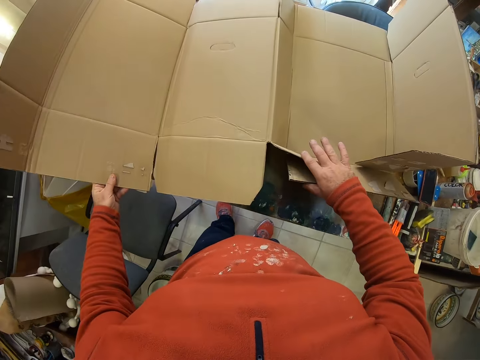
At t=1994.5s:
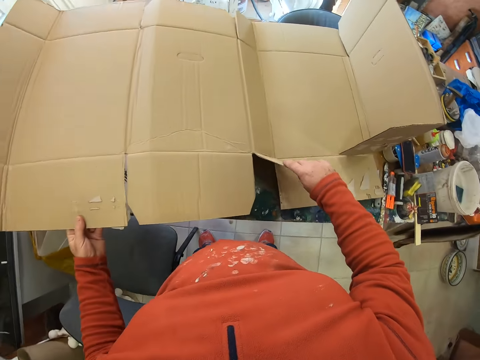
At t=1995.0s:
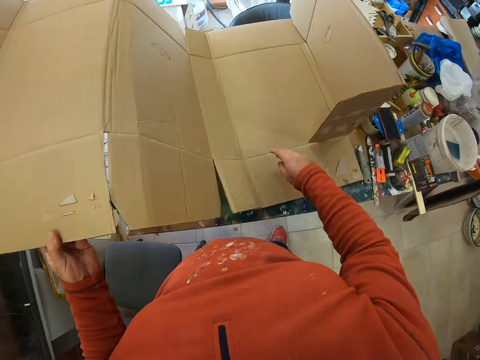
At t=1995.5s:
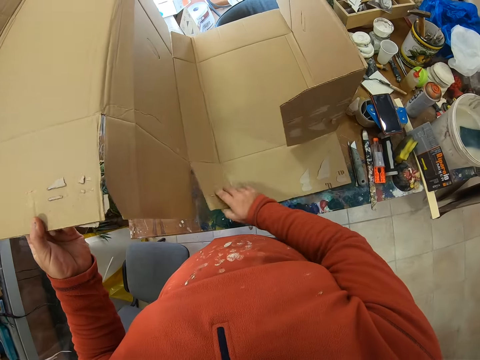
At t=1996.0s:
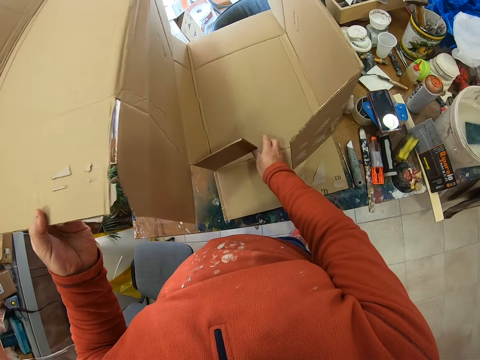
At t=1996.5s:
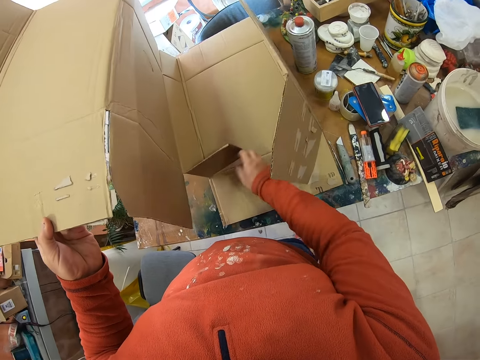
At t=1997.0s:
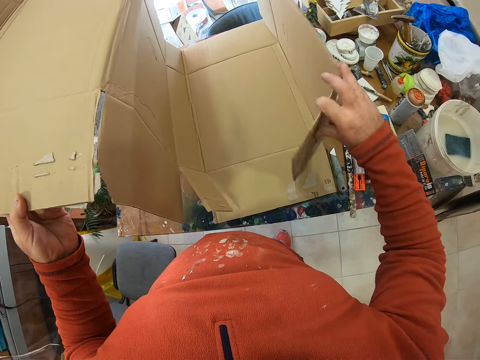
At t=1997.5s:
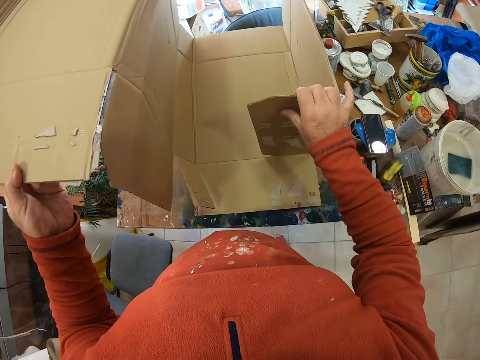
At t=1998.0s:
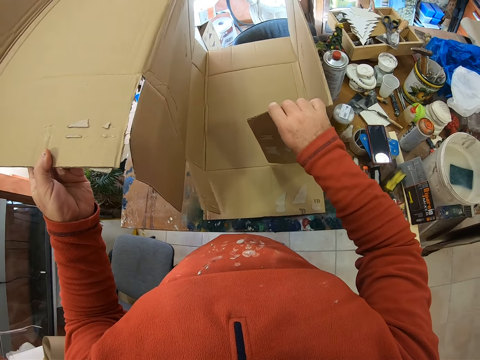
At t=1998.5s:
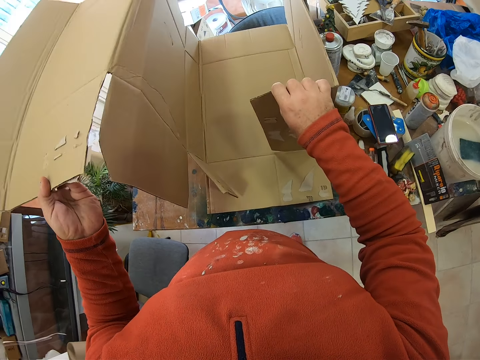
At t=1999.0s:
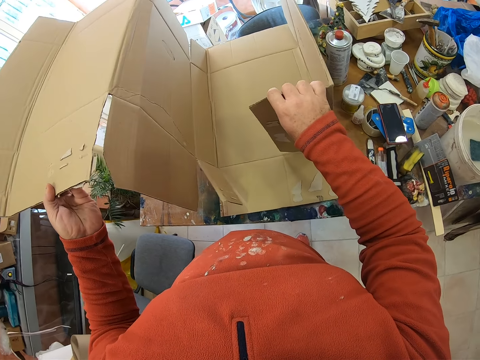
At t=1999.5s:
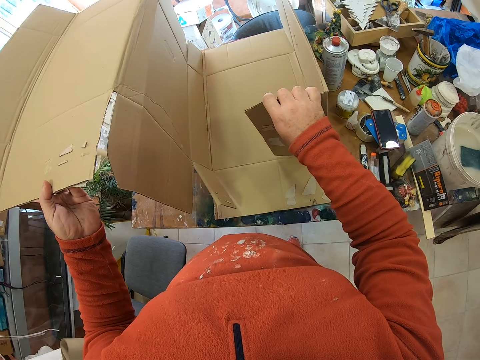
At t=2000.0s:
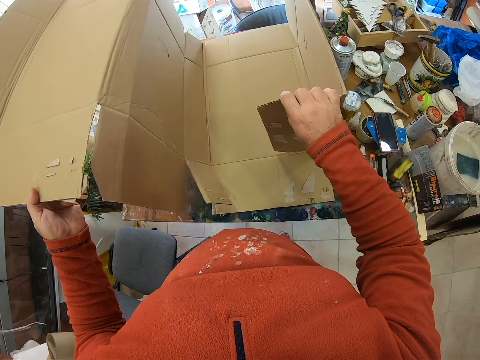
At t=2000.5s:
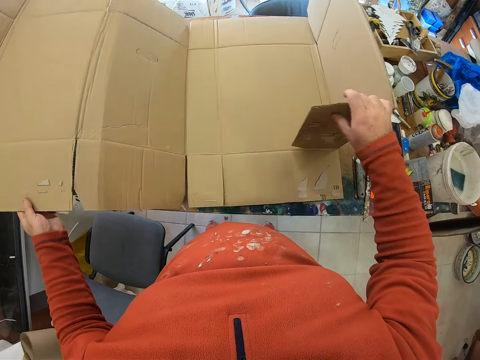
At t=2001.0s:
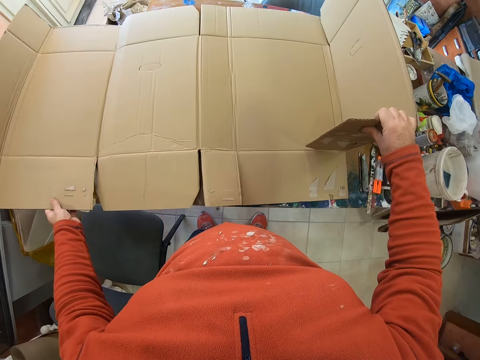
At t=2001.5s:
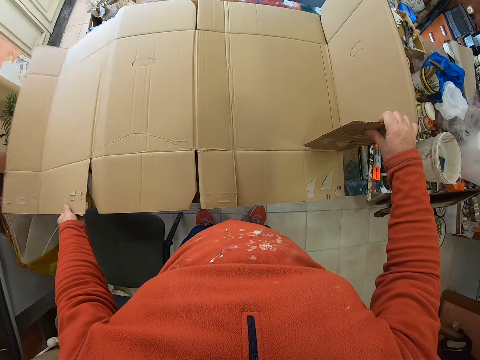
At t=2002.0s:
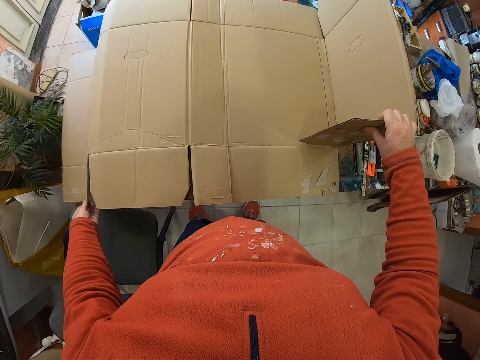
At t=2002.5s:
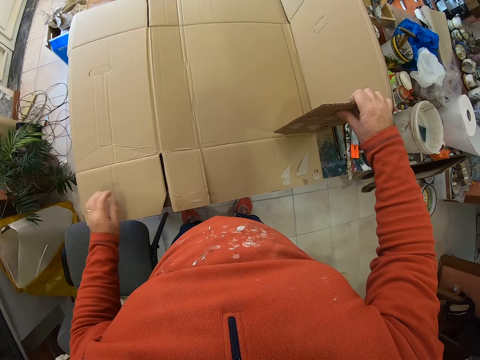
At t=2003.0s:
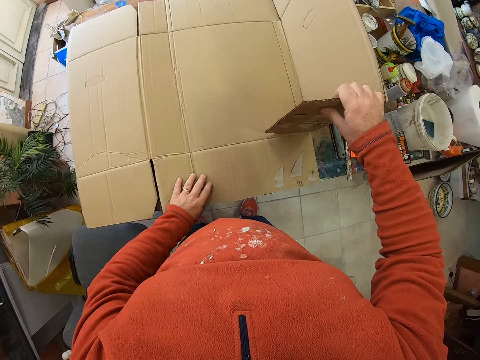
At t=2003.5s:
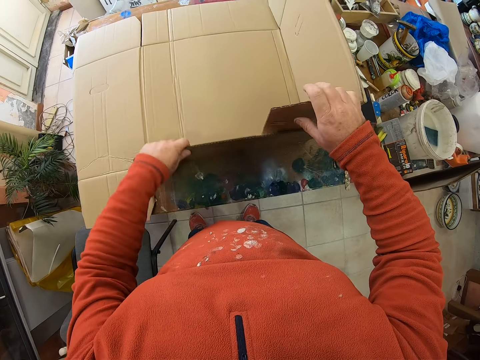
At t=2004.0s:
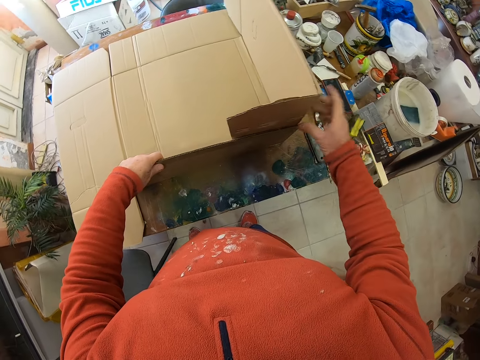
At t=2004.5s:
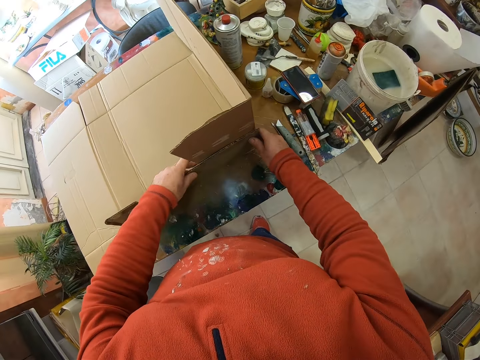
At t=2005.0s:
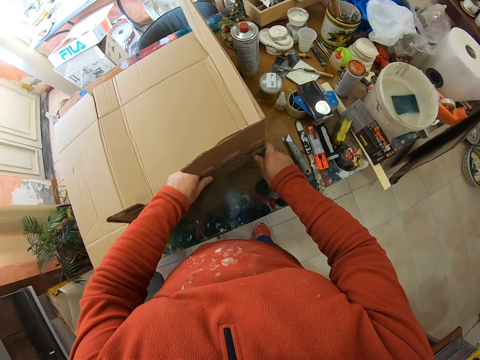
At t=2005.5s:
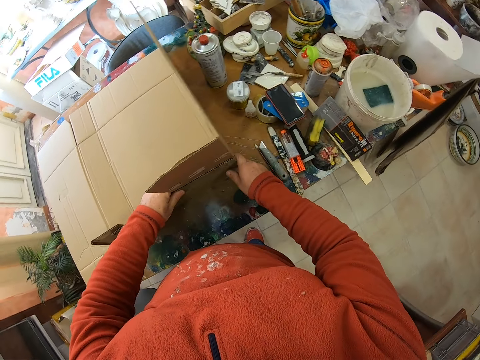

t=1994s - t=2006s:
The camera wearer fixes the box.

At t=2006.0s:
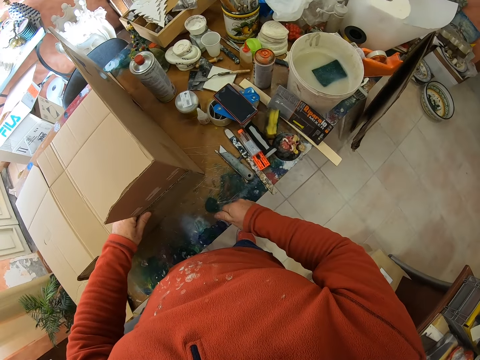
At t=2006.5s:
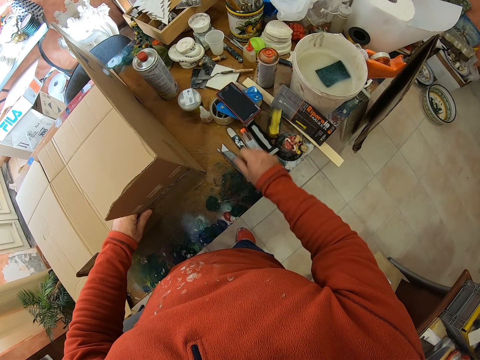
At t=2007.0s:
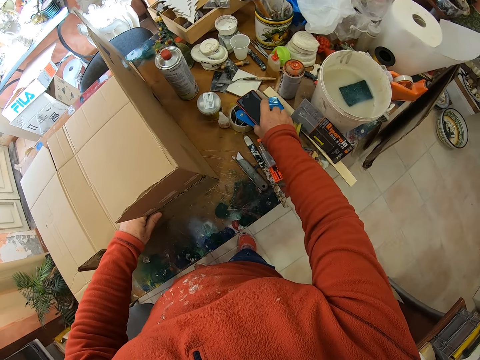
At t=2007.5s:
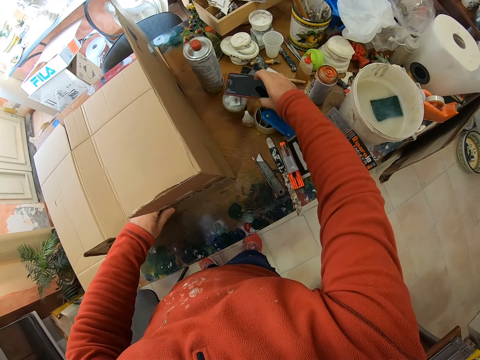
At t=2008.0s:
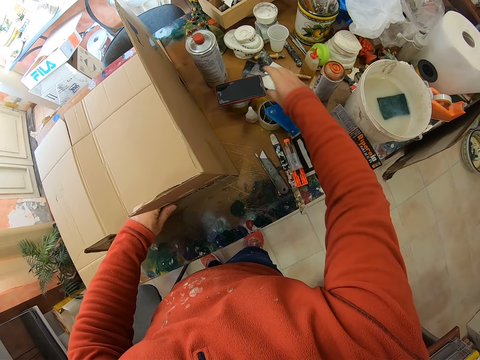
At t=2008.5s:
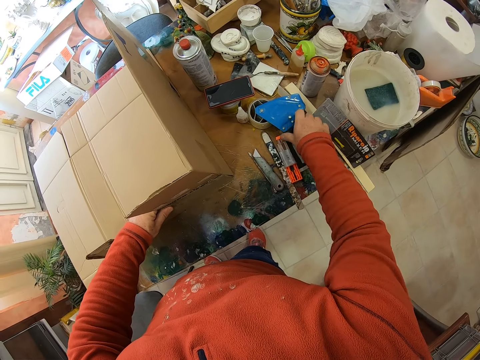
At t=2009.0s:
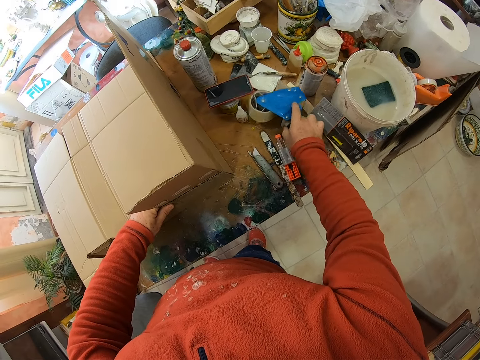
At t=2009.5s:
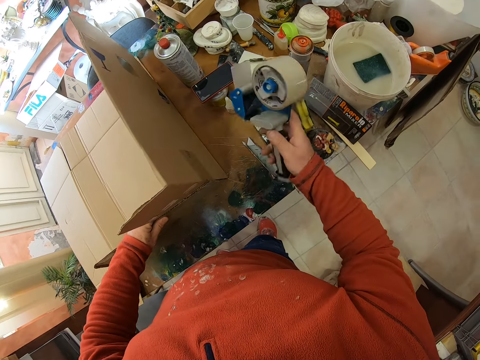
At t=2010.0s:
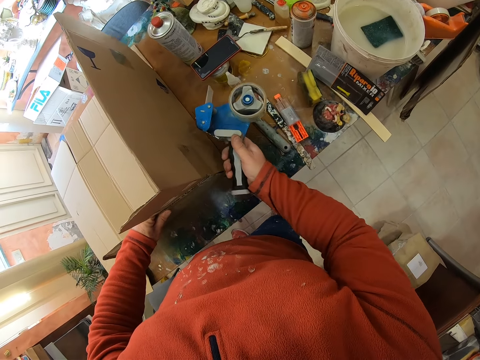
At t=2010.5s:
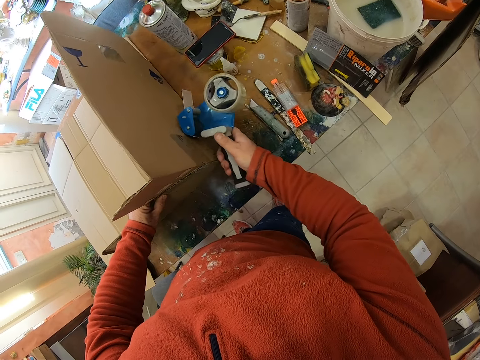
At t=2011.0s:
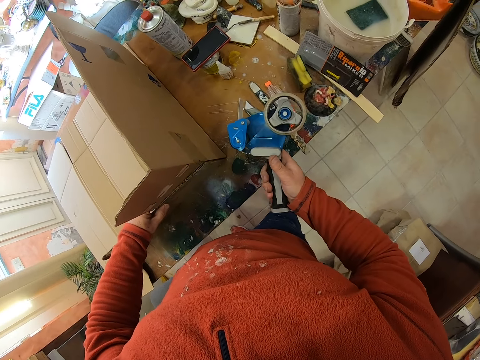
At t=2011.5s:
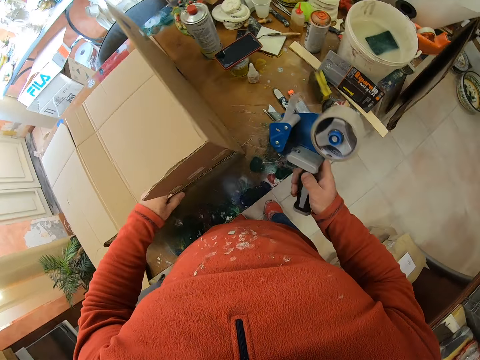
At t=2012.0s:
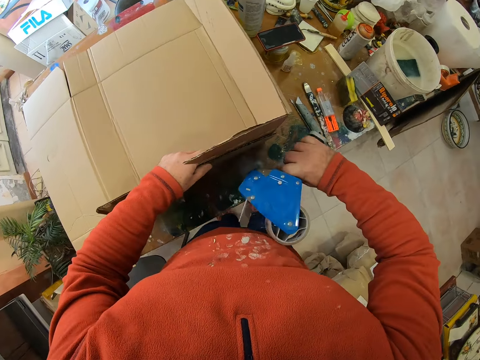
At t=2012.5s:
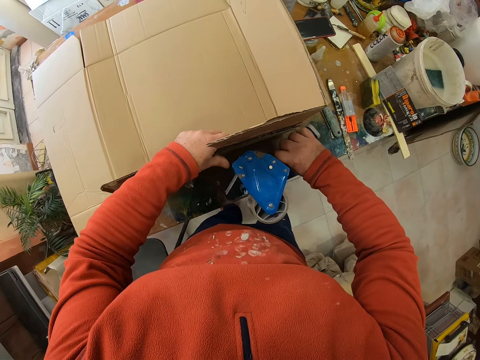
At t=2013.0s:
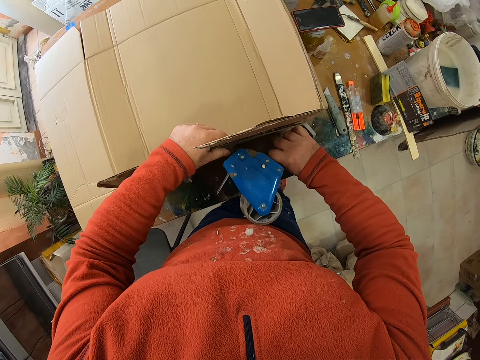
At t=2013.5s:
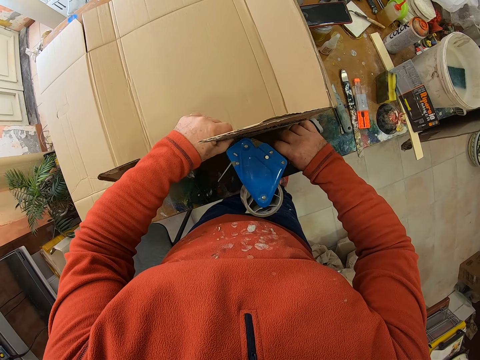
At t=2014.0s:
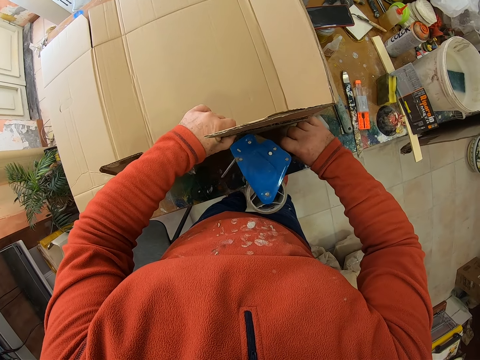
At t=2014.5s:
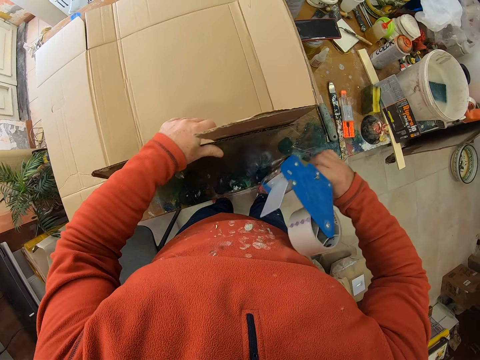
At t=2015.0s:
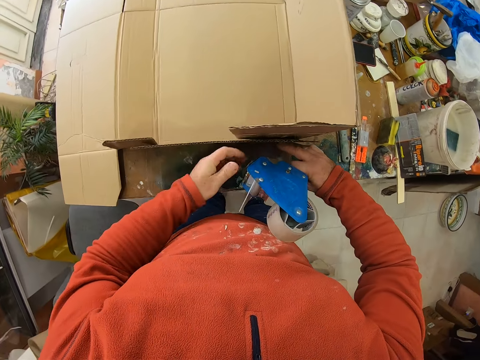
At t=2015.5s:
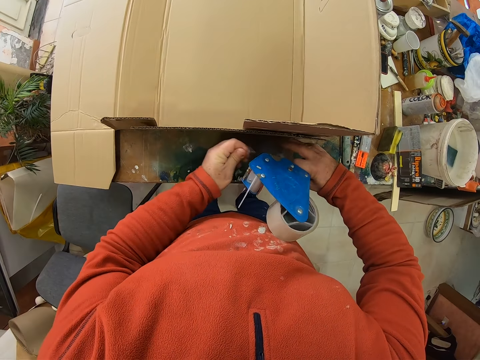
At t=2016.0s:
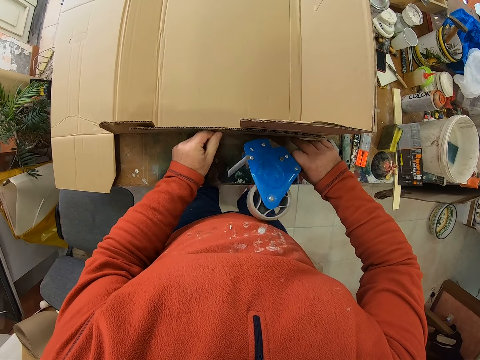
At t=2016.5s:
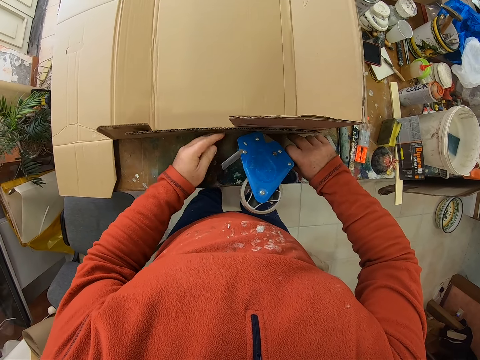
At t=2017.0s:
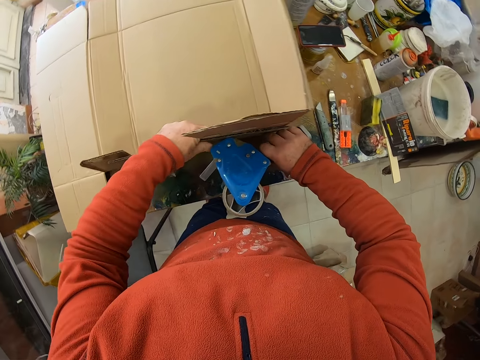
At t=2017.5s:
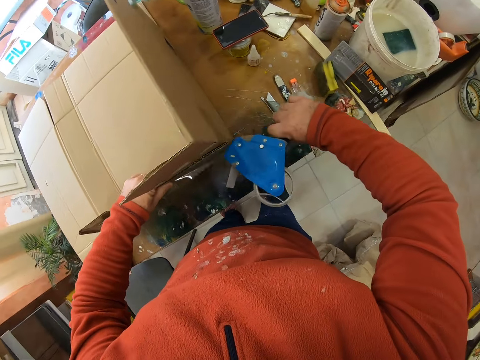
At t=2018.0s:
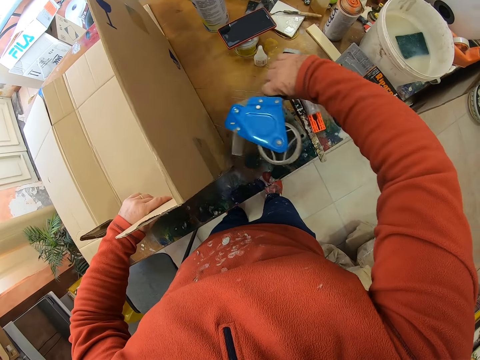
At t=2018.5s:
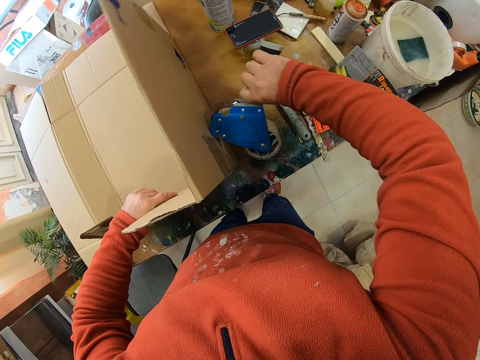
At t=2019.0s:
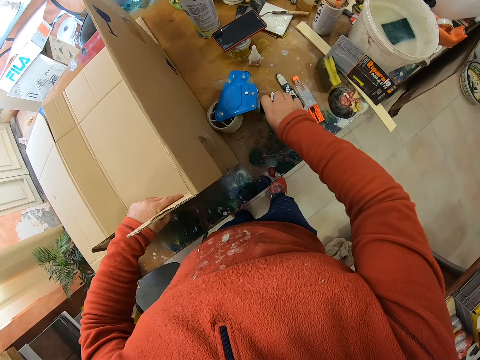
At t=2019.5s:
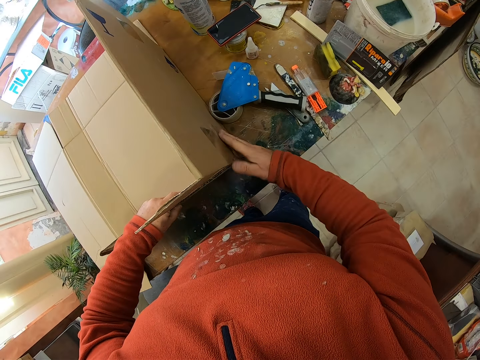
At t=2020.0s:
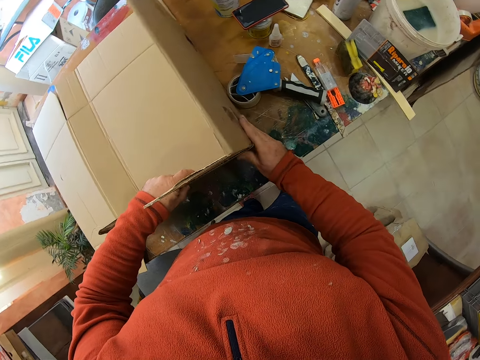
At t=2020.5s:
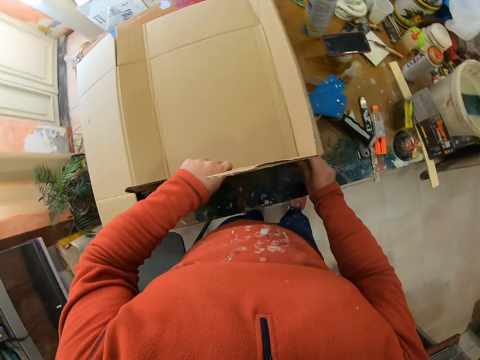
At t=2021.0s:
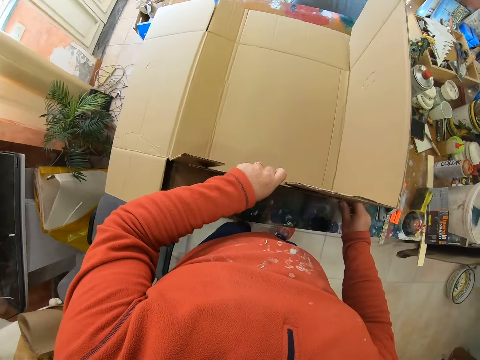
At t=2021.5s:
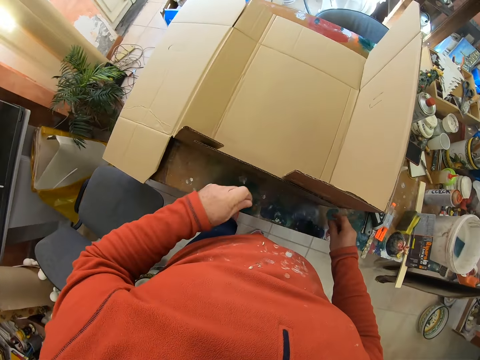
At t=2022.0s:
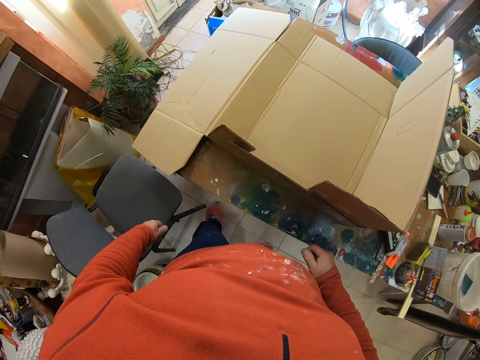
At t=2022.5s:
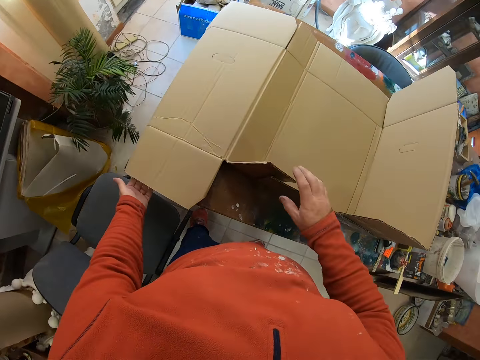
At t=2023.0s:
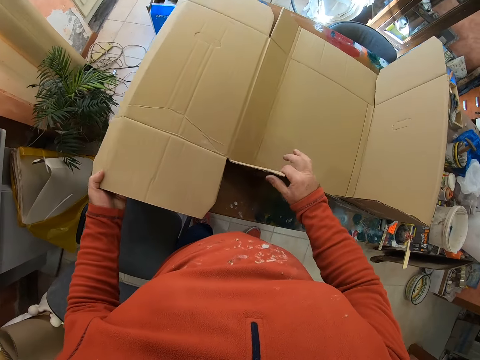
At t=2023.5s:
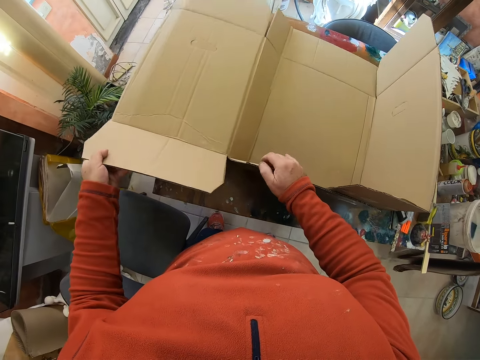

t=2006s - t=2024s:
The camera wearer picks up a phone. They put the phone on the container. They pick up the hand tape dispenser from the table. They fix the carton with the hand tape dispenser. They put sellotape on the box. They place the hand tape dispenser on the table. They fix the box.
